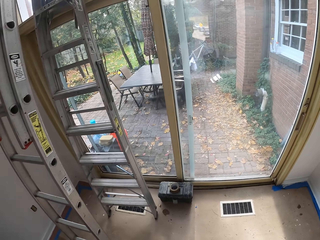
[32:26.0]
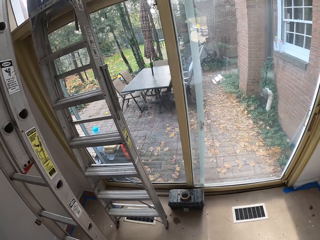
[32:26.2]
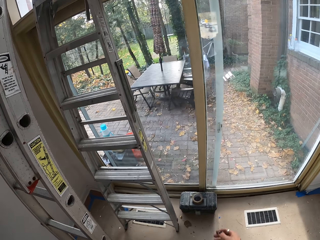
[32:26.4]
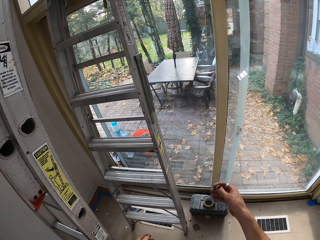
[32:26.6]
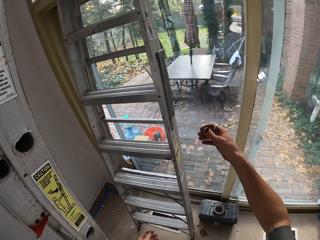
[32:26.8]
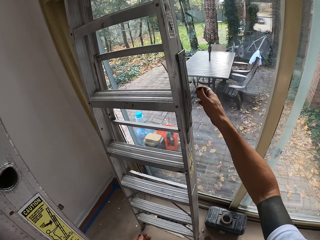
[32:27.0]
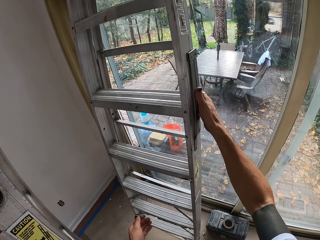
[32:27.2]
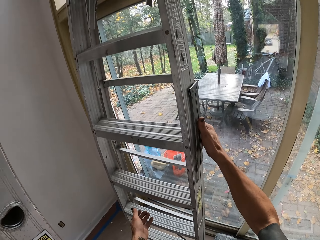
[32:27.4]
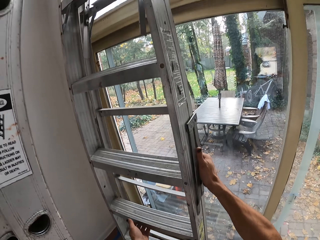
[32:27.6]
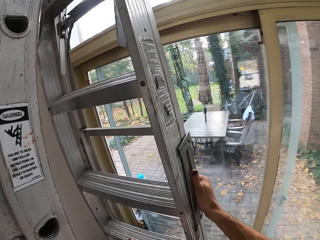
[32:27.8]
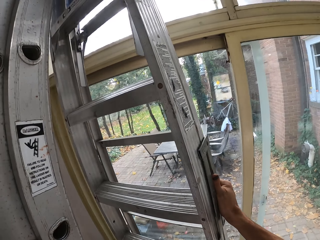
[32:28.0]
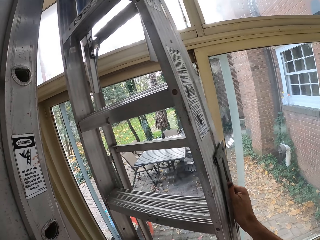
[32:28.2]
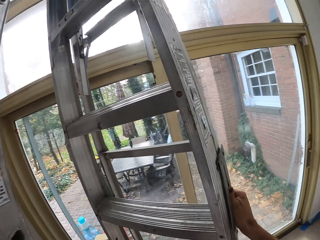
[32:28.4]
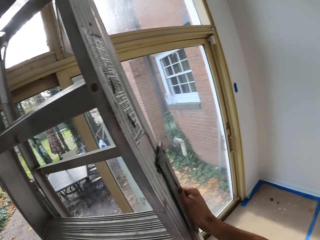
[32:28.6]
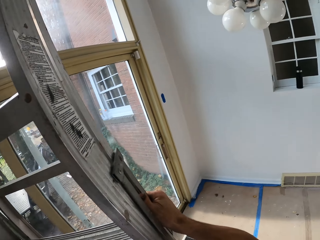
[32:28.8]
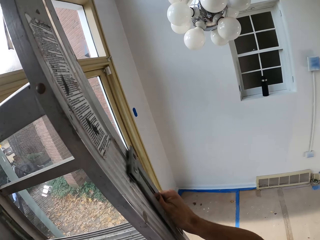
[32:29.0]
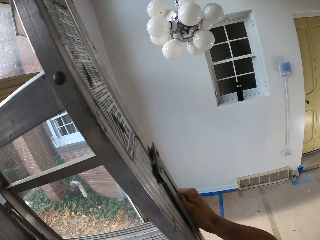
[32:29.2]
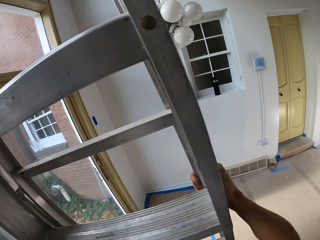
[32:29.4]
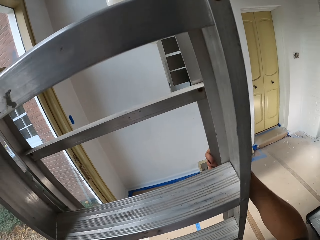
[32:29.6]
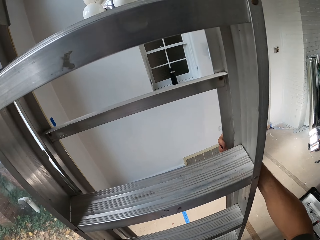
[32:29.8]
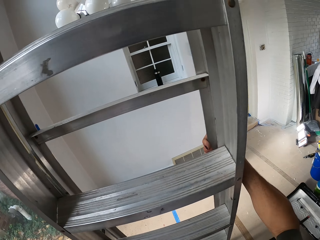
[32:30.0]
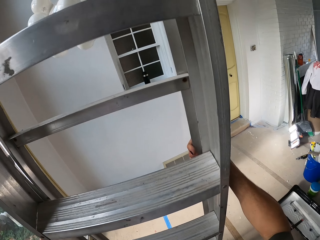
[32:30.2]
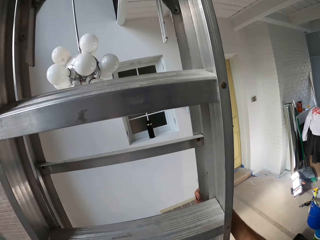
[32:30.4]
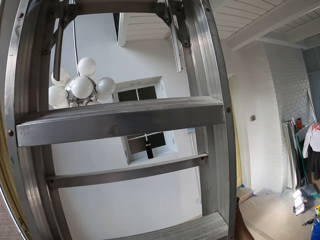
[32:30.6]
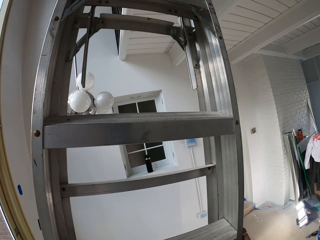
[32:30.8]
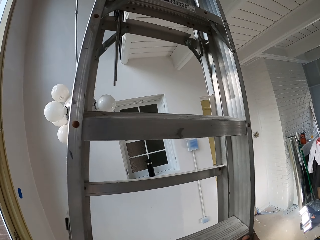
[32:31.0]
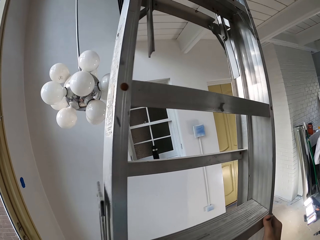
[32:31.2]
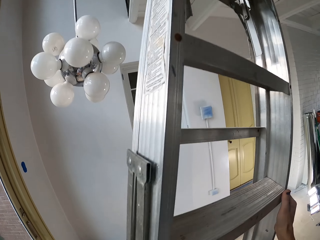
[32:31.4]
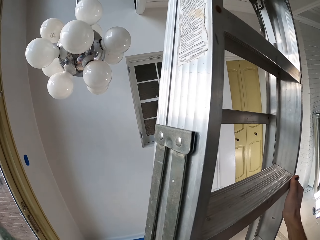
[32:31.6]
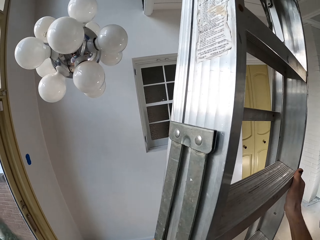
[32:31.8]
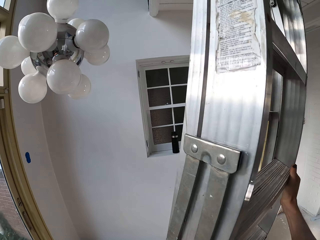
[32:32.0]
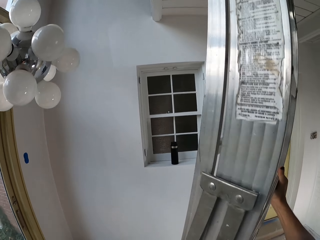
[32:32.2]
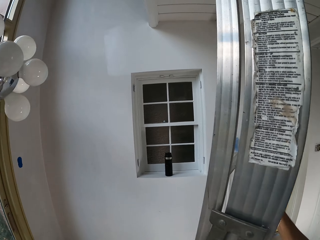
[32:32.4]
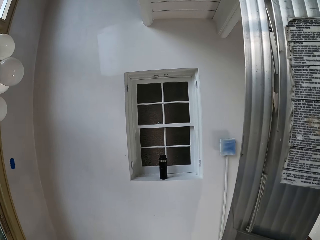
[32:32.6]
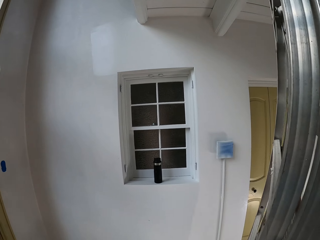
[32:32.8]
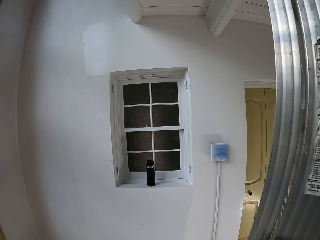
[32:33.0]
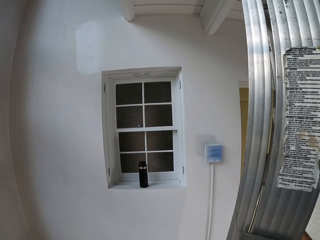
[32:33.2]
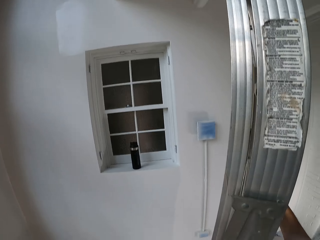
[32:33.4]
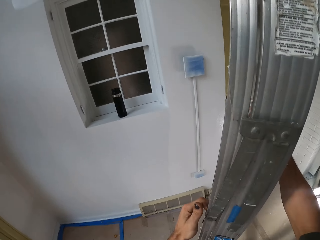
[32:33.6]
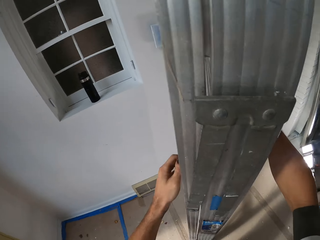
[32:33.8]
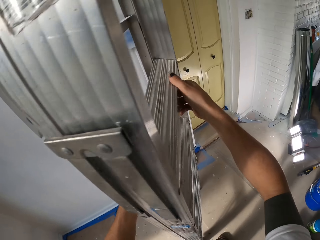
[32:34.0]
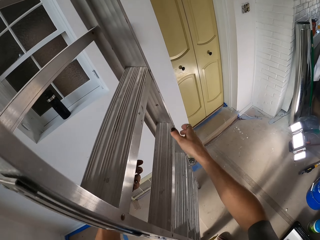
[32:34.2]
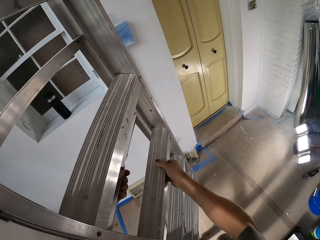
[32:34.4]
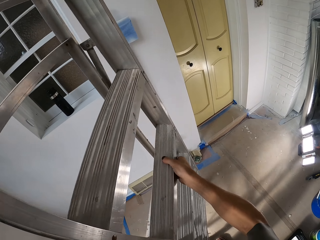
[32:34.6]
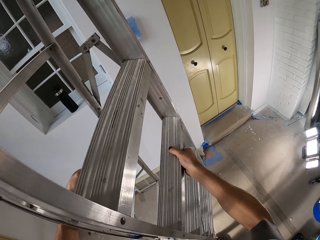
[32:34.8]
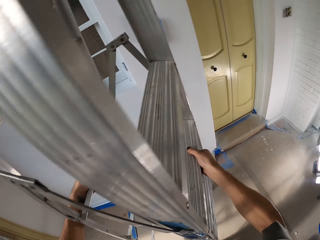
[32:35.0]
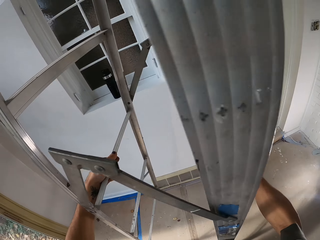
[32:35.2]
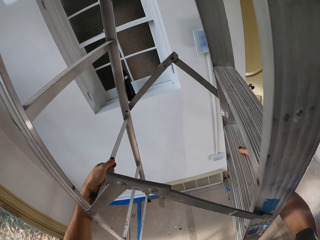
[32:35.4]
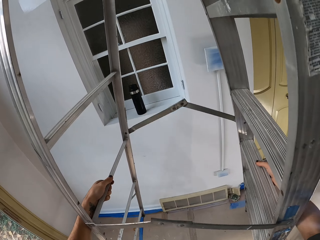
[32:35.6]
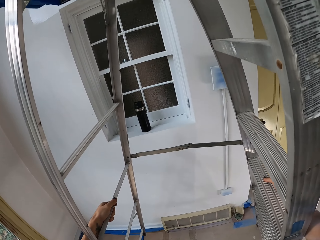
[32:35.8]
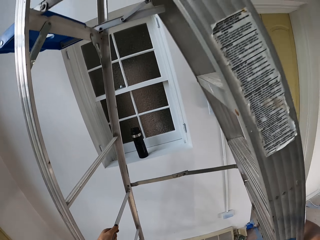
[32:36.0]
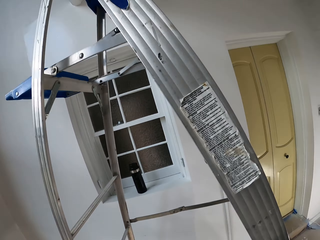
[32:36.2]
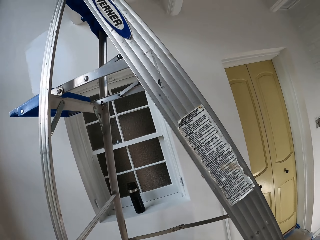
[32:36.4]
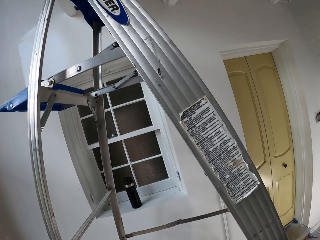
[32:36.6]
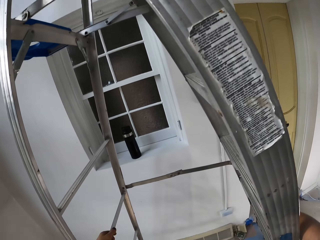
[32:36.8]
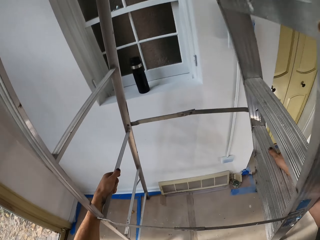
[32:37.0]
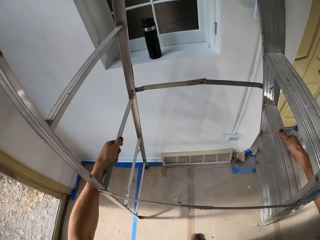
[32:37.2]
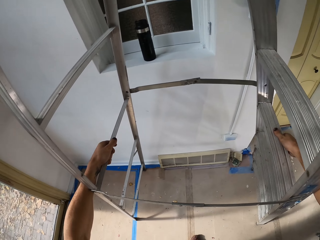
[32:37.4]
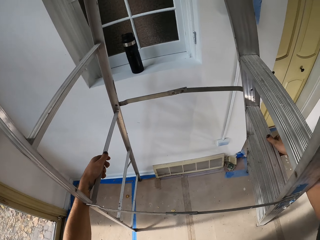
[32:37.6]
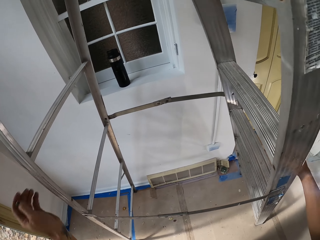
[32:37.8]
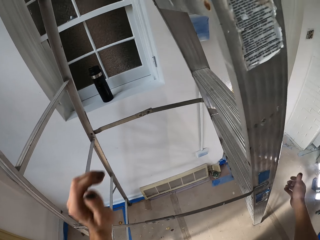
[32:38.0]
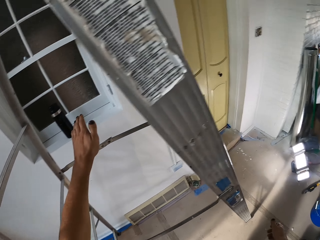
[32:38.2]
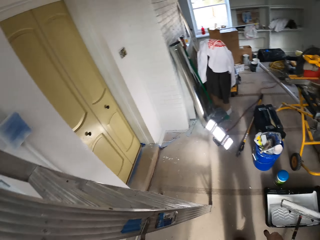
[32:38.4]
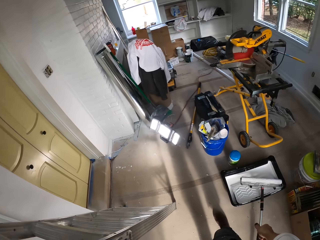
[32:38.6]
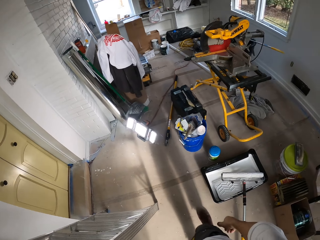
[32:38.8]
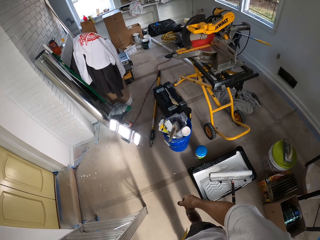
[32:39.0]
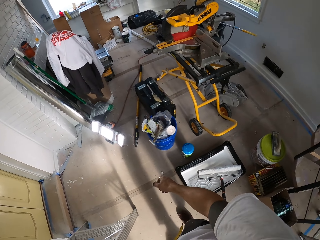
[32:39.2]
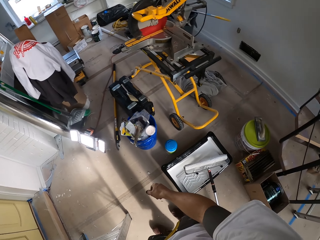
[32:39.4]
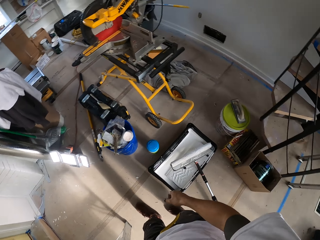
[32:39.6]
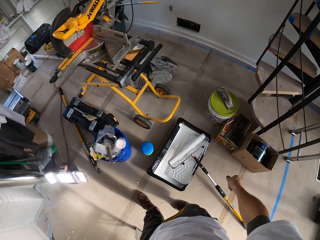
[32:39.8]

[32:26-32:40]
The camera wearer picks up the ladder. They hold the ladder. They push the ladder on the floor. They carry the ladder. They open the ladder. They extend the ladder on one side.

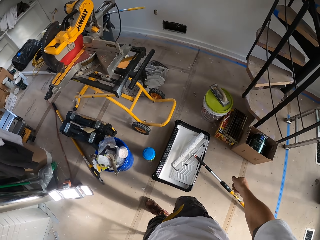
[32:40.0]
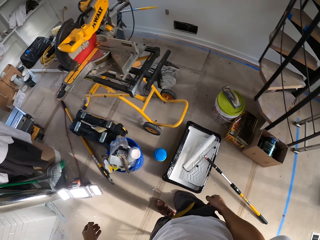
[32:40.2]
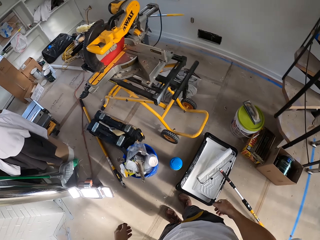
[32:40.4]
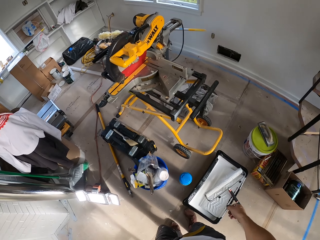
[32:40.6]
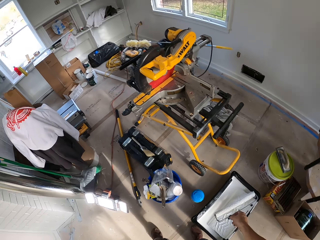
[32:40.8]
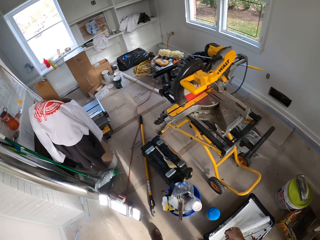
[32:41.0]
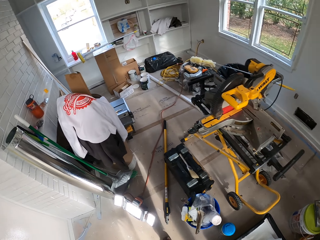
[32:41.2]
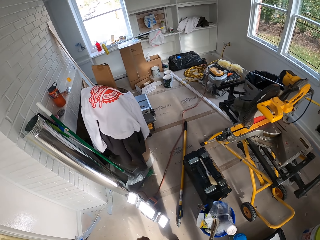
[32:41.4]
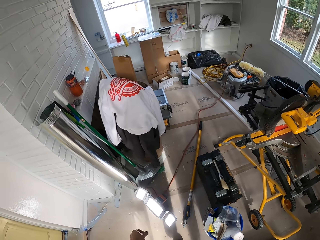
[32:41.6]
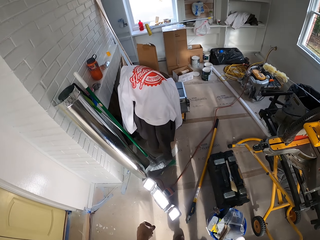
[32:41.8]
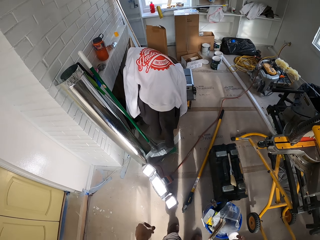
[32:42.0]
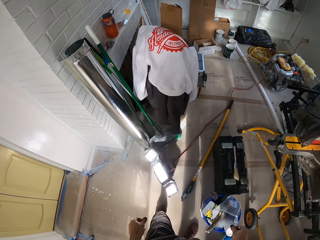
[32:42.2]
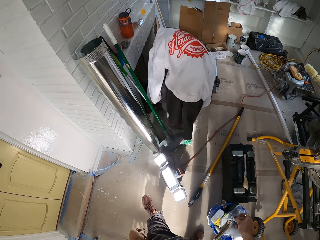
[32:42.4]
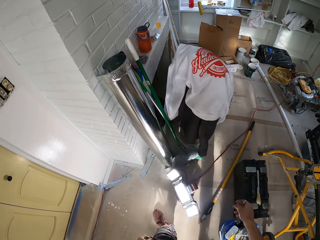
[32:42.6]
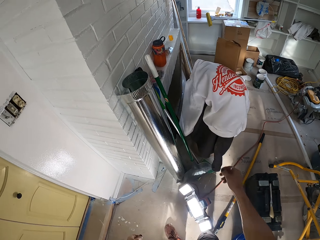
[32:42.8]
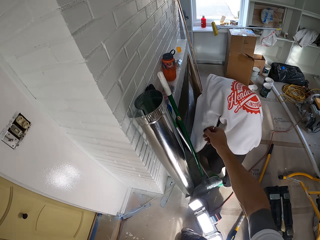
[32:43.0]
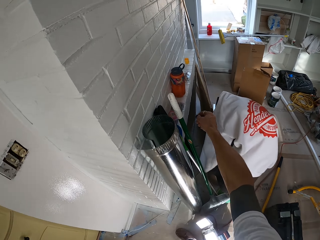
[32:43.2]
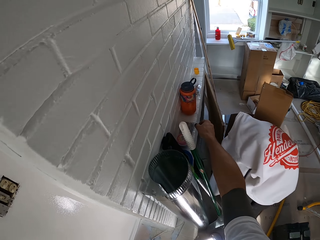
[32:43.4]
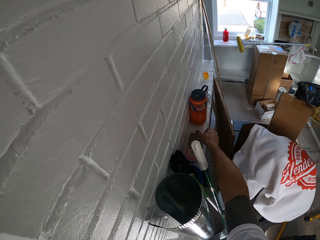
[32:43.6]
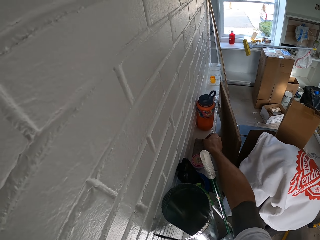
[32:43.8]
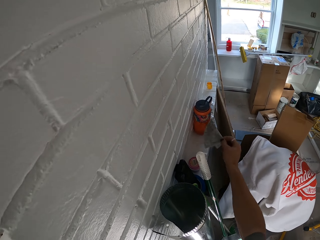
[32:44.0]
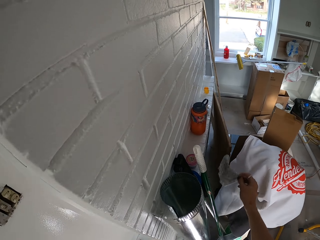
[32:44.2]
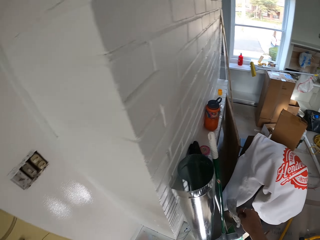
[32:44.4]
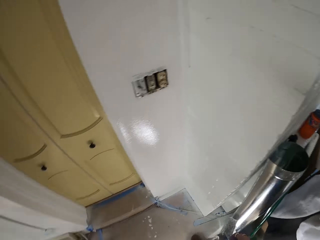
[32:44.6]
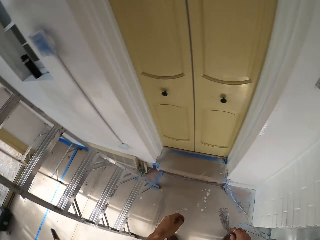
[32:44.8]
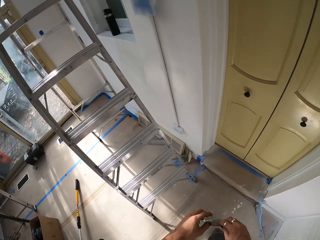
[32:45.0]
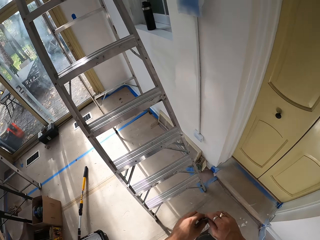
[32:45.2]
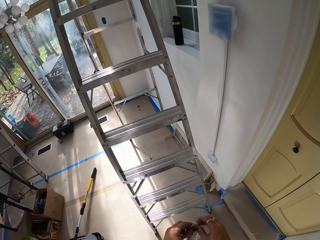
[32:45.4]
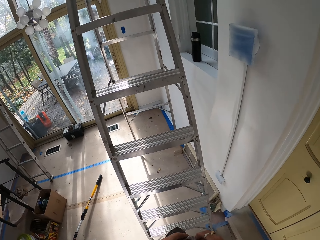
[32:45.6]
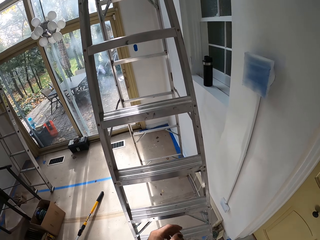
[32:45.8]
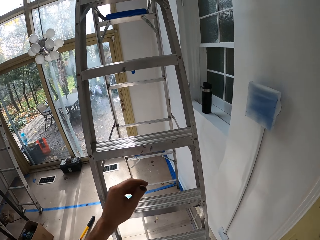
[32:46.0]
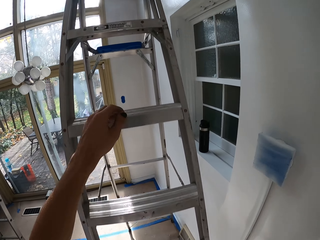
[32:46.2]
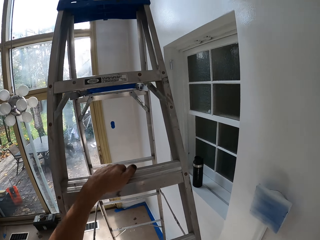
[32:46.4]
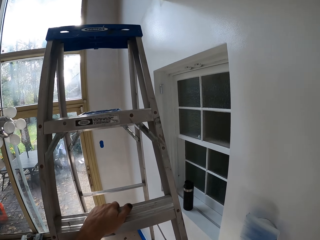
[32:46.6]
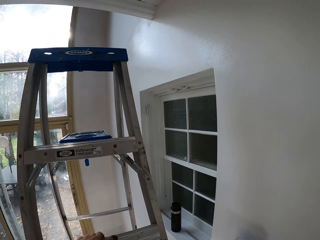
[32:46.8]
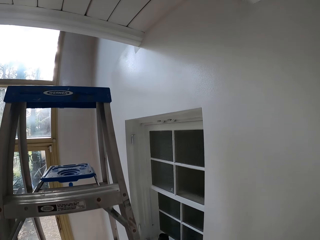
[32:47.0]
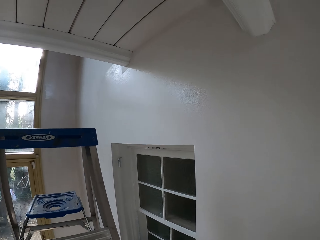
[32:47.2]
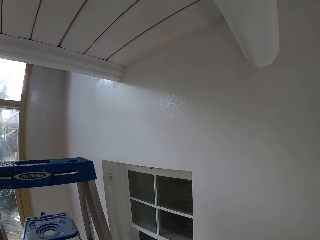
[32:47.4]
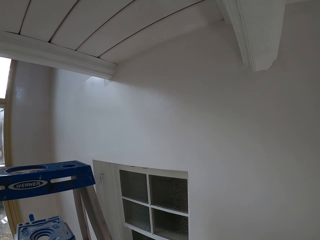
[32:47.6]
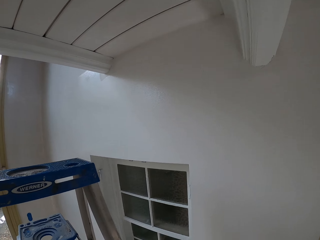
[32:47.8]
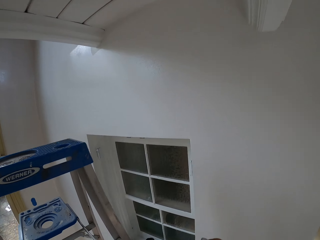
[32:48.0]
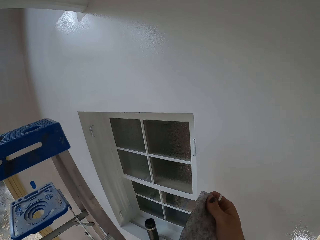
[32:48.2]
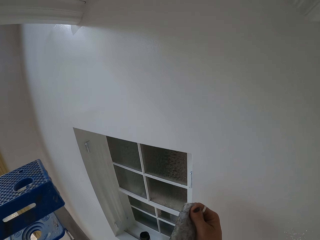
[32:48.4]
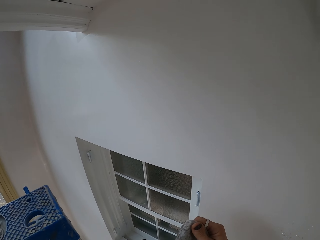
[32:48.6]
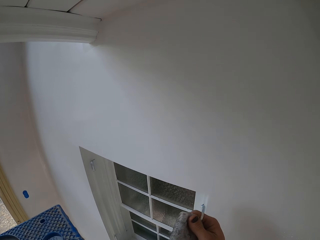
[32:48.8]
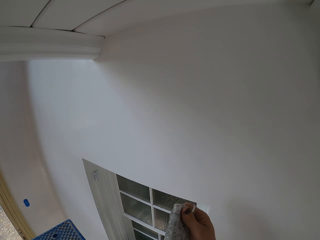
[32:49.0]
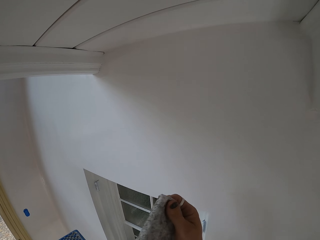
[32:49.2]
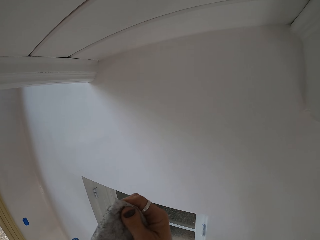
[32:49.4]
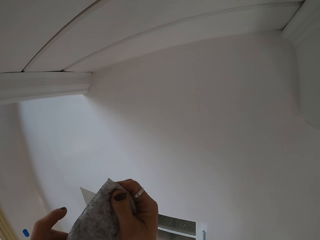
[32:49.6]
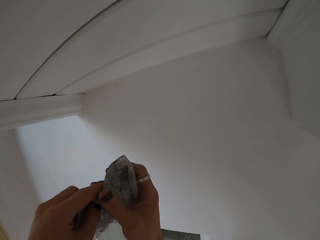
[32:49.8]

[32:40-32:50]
The camera wearer picks up a serviette from a stand. They get down the stairs. They hold the ladder.
